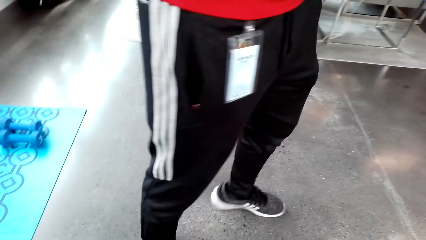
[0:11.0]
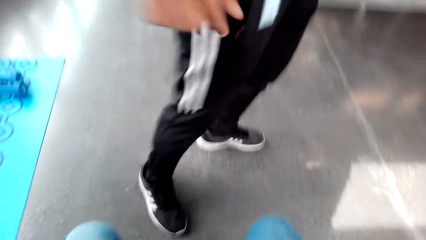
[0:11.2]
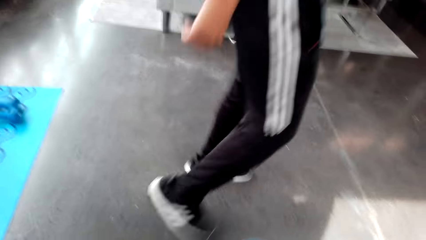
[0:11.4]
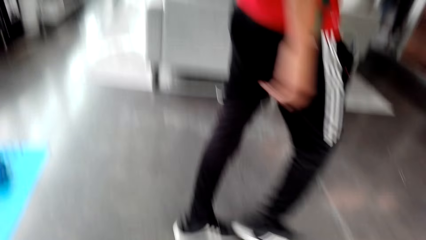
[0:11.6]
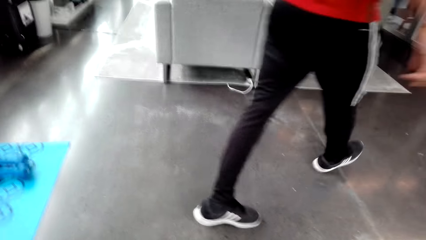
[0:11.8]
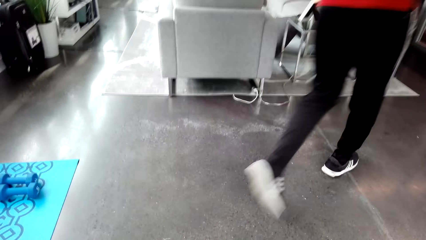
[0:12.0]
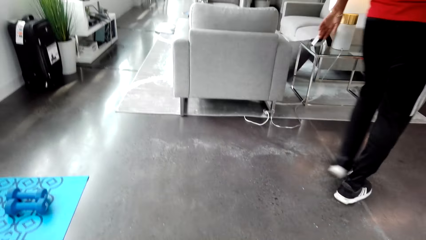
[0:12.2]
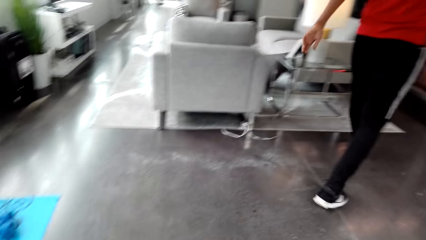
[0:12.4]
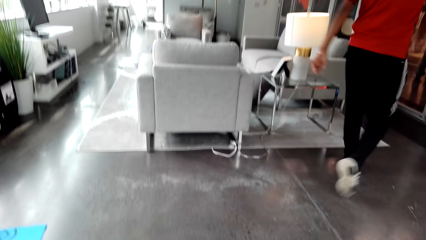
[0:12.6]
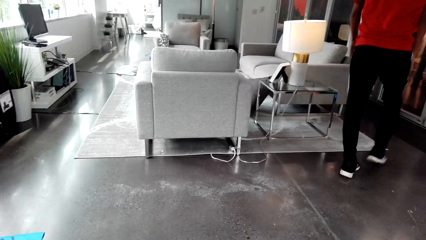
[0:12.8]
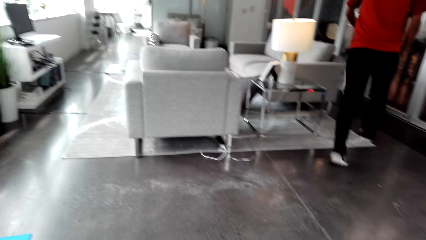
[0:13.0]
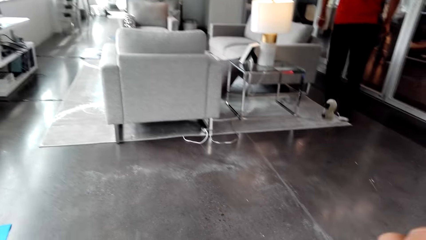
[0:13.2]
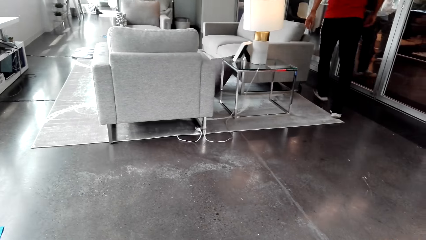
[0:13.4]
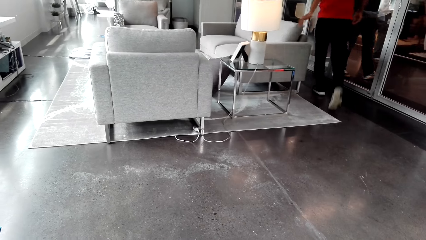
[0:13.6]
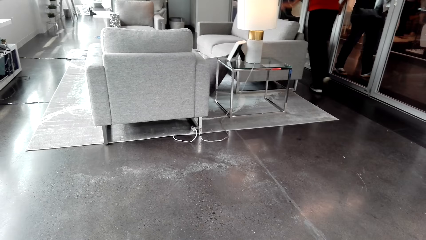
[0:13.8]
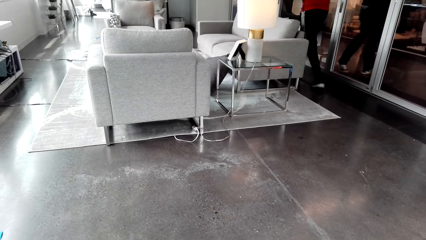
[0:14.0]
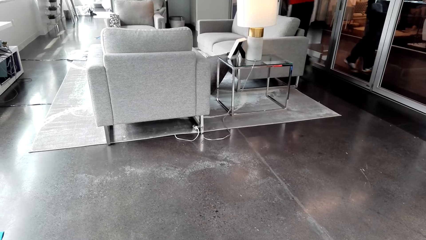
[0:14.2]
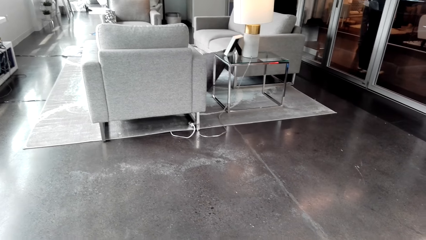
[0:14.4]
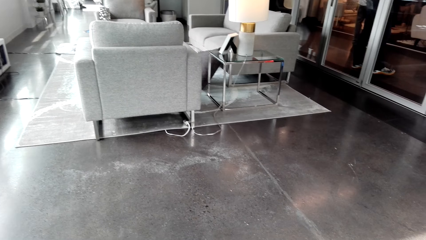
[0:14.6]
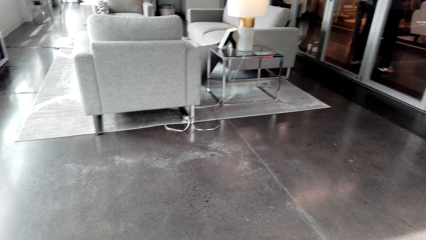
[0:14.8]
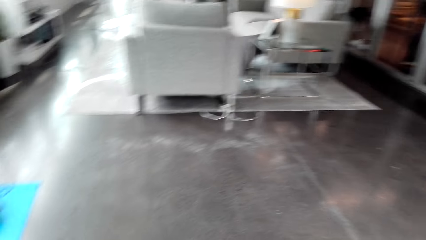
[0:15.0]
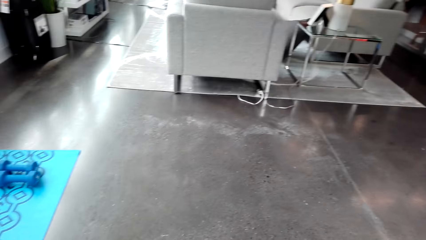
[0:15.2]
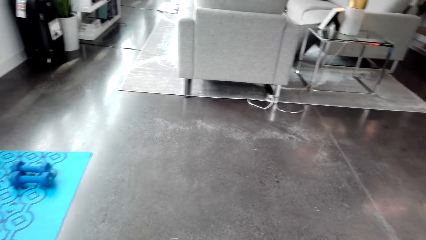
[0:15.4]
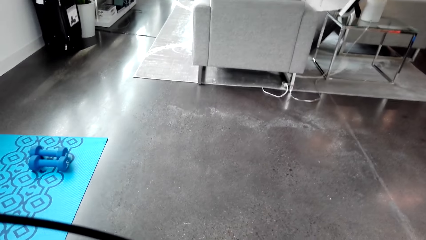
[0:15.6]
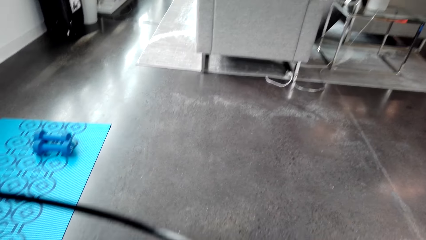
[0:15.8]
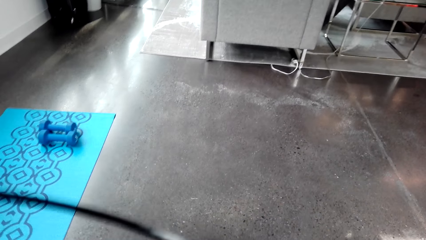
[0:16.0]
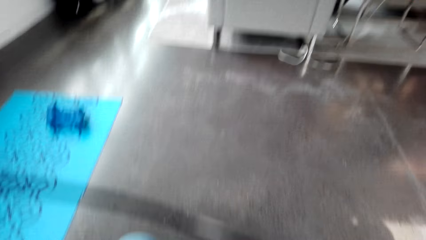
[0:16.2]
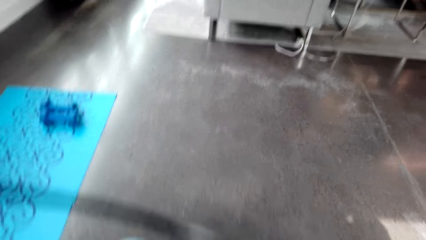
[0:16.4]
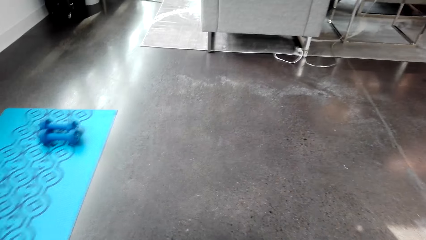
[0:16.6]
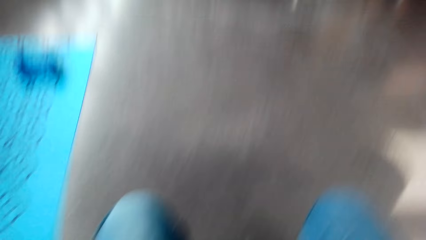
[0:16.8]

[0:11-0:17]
A man walks in the house.

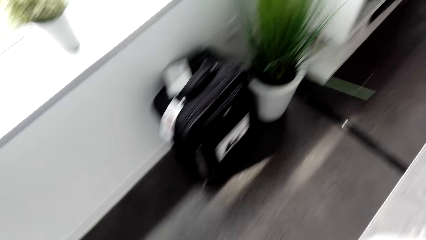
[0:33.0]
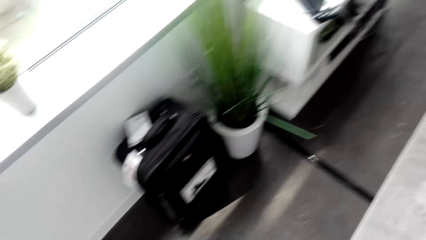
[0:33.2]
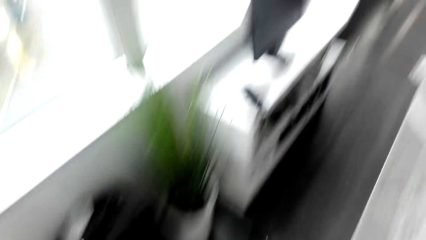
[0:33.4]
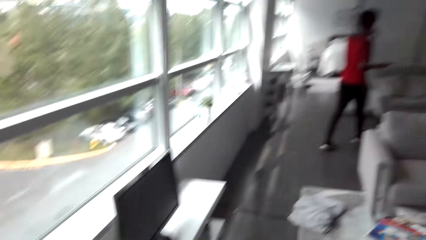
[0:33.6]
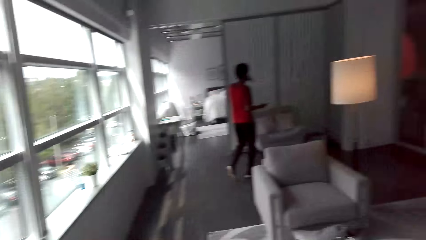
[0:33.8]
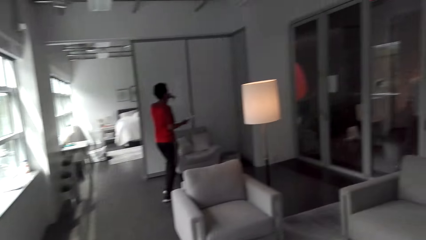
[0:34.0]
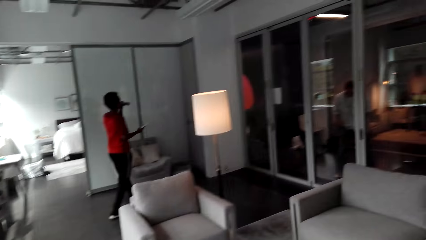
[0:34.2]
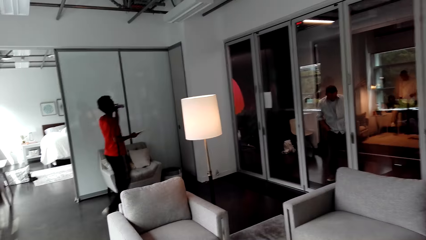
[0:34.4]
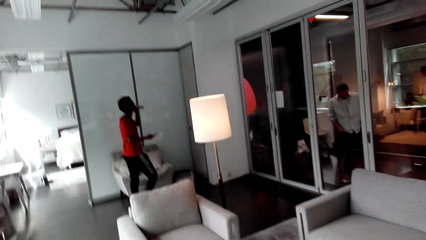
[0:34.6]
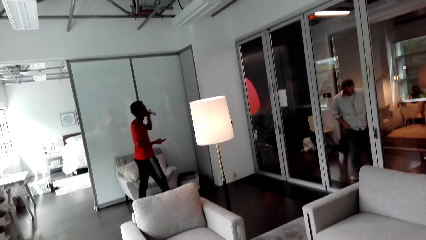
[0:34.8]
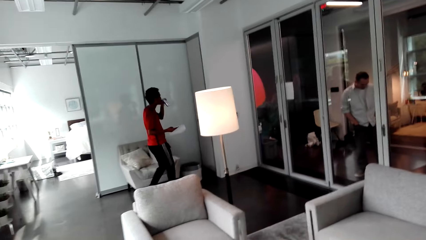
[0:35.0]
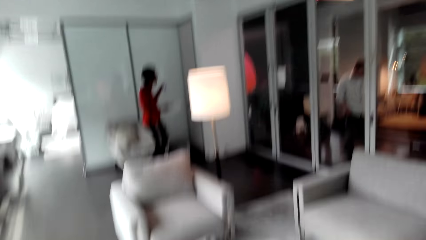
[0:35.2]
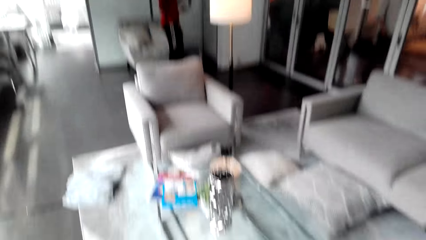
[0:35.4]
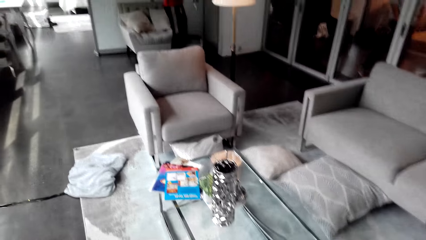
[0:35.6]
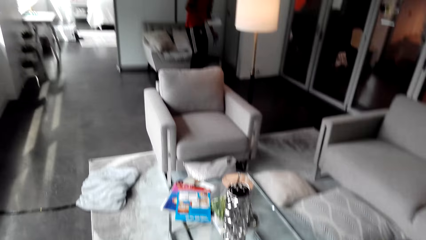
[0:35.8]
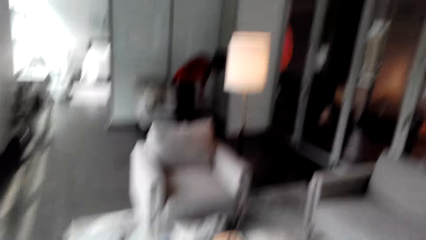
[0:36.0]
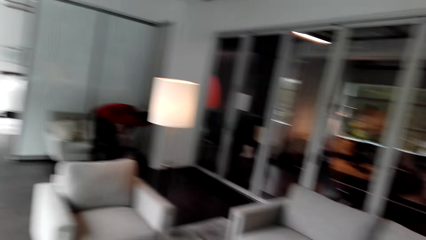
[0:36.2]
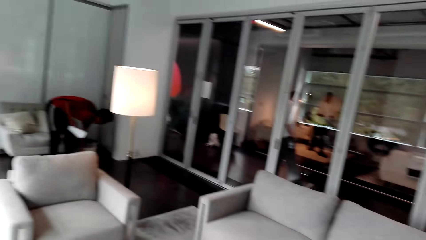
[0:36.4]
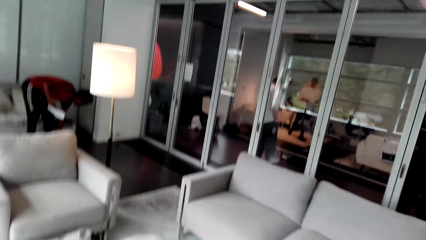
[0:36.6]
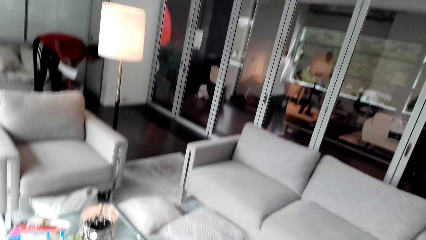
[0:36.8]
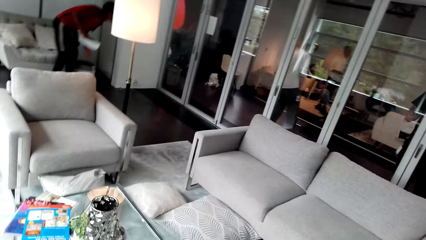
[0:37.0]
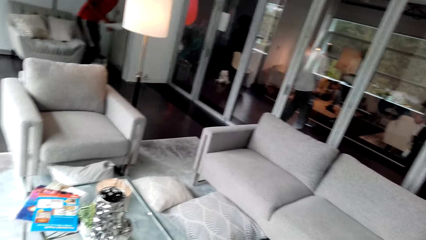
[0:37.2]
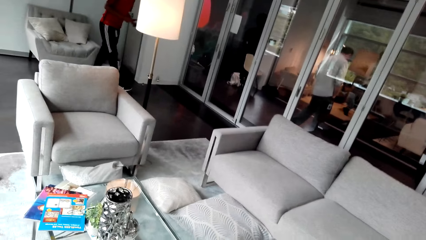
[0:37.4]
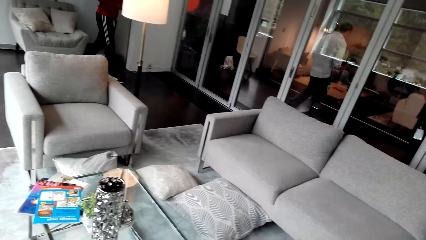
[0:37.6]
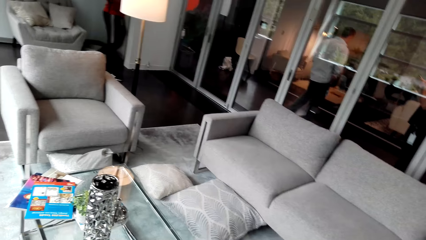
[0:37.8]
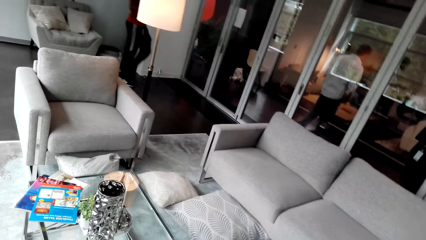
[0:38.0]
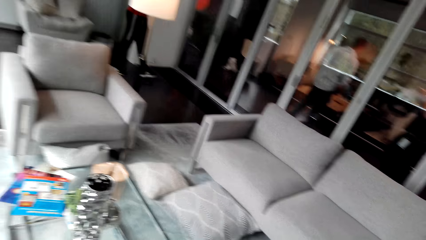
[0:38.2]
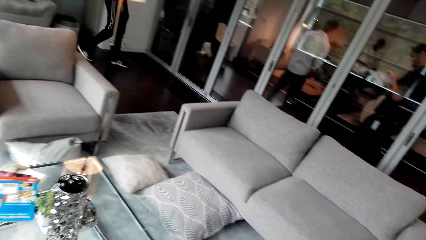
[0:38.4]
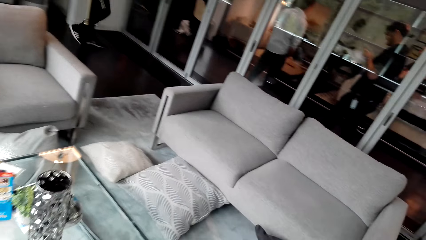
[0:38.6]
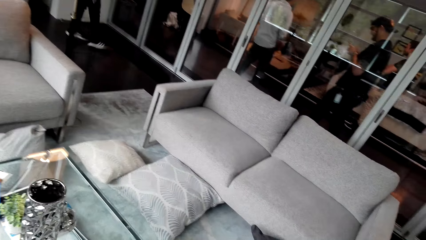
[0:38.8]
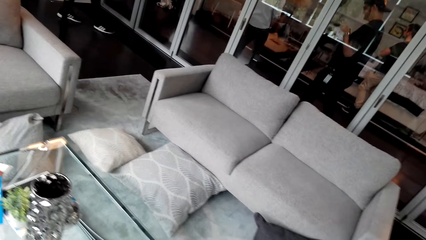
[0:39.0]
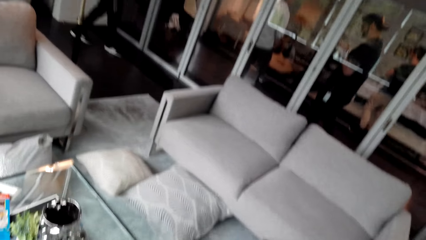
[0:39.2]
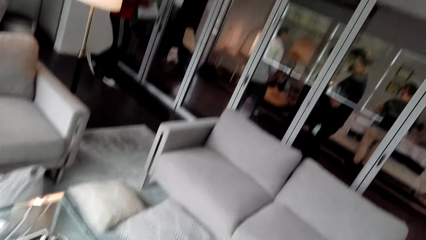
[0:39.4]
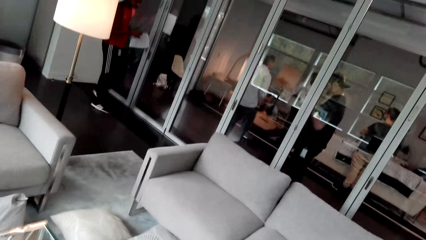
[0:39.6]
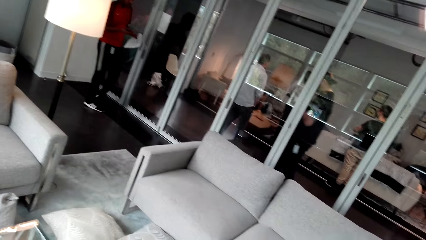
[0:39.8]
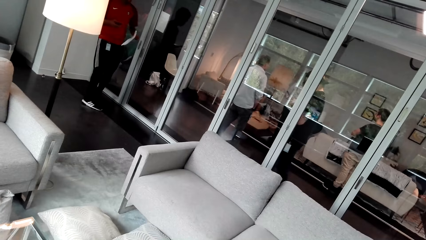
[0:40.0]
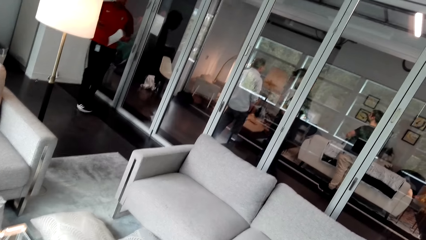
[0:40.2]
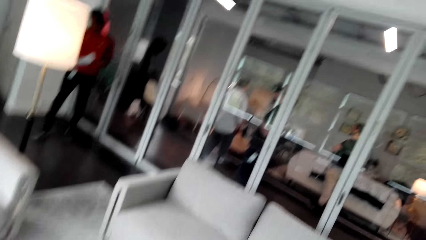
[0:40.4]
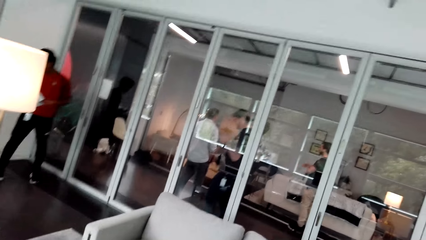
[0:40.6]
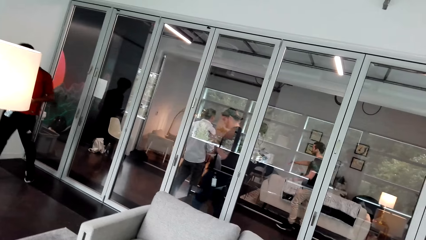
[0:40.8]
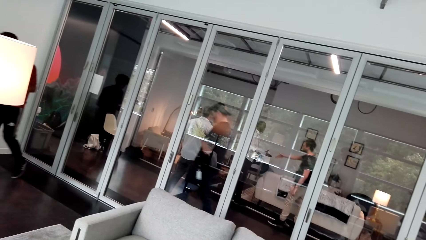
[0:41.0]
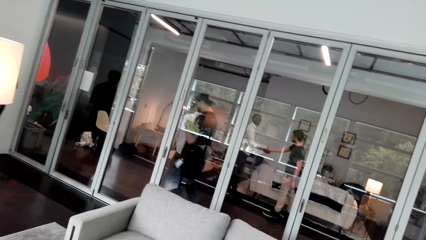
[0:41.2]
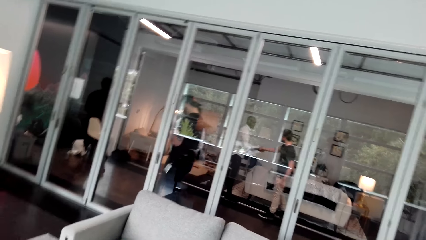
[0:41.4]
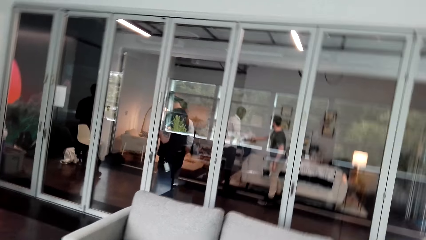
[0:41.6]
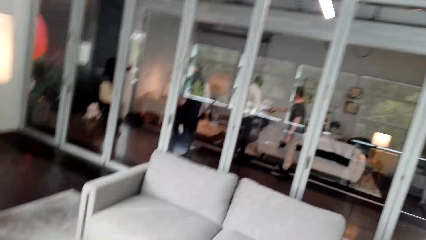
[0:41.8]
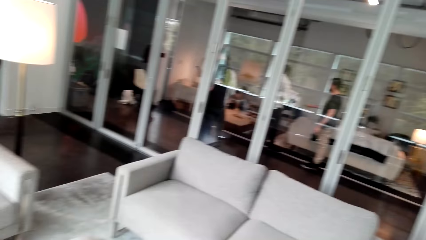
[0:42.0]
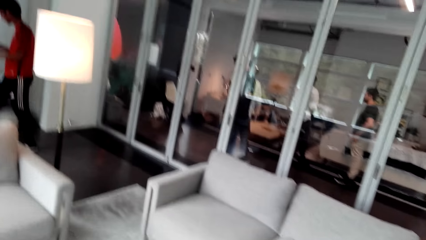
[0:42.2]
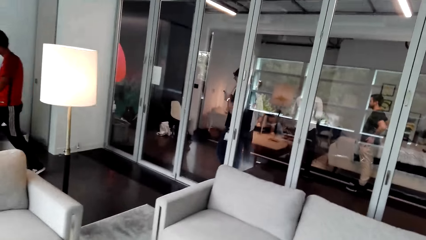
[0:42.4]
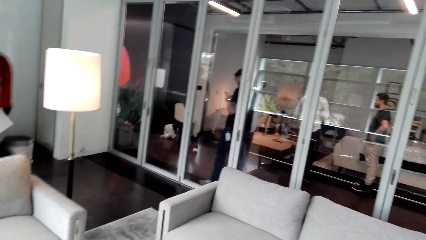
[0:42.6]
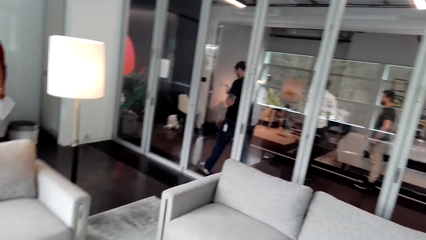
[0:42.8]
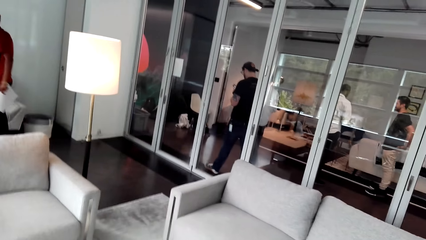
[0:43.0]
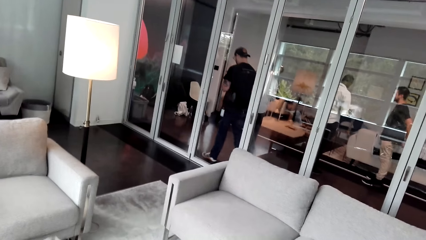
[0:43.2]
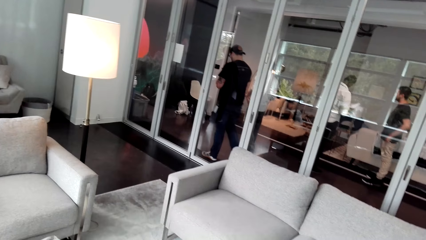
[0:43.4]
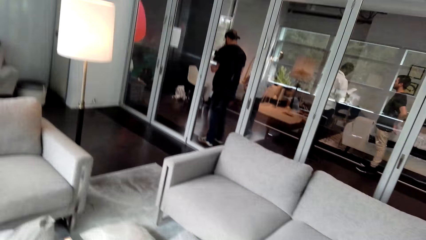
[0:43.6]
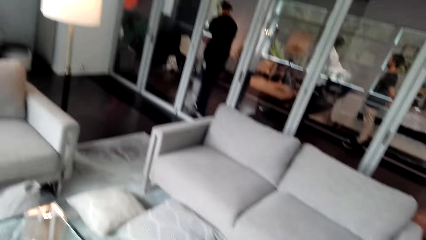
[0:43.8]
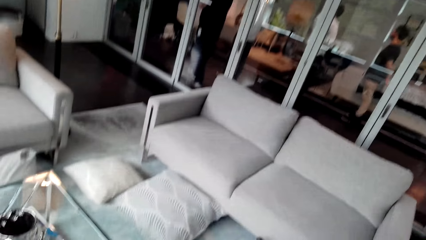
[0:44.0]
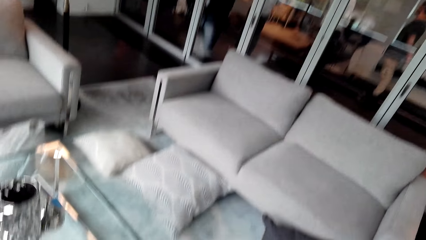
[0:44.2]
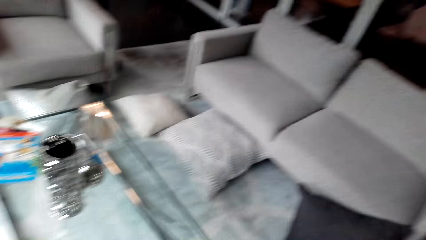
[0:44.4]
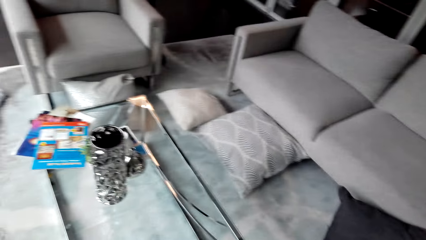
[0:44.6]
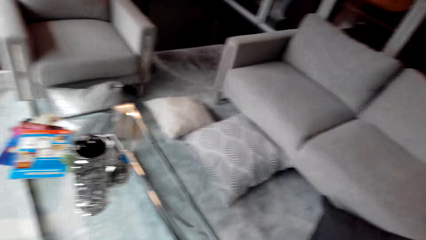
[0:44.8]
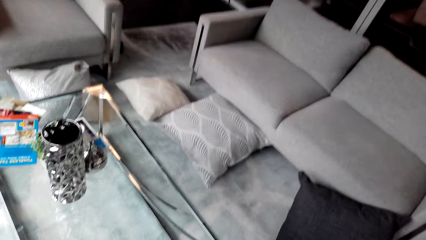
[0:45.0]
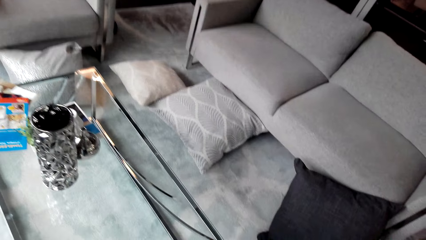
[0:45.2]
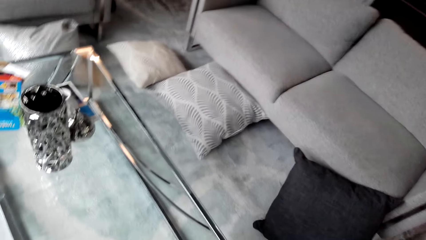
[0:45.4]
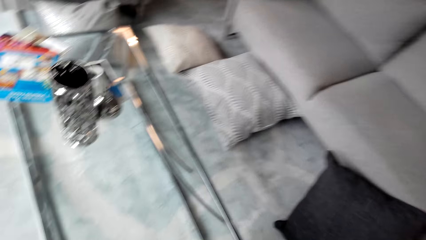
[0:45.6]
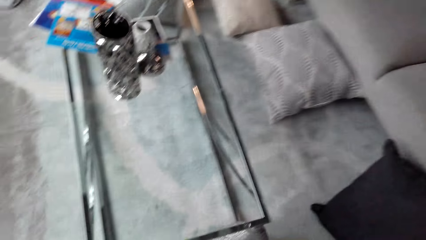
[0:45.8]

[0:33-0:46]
A man drinks an energy drink or water. The camera wearer puts down the energy drink. The man puts the bottle in the dustbin and walks in the house.
